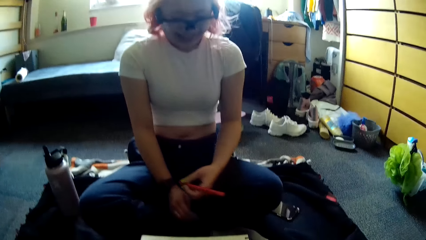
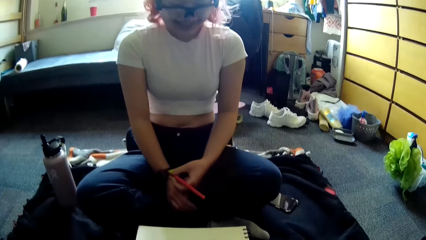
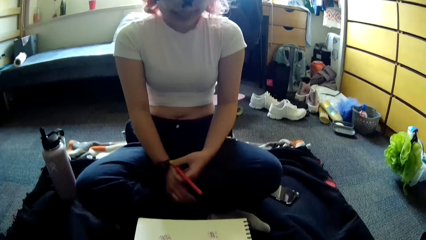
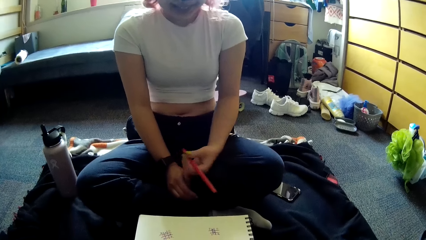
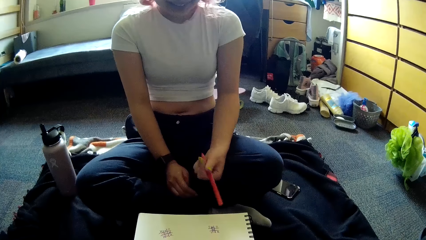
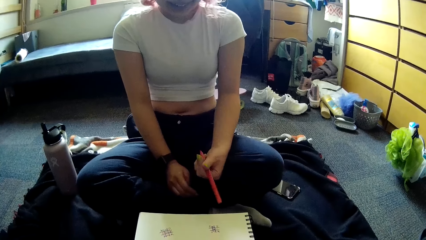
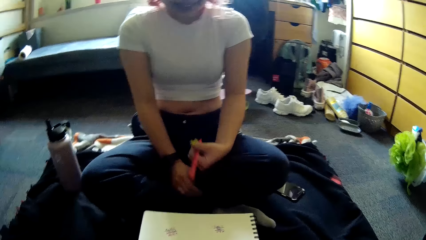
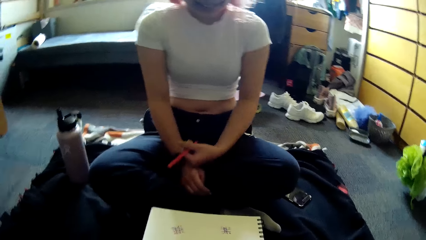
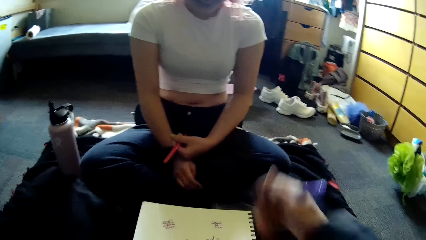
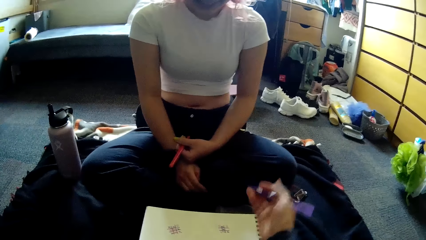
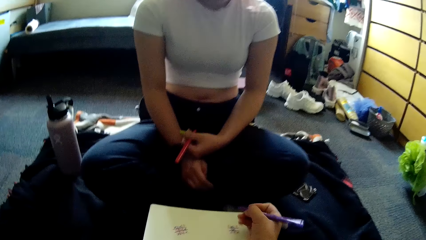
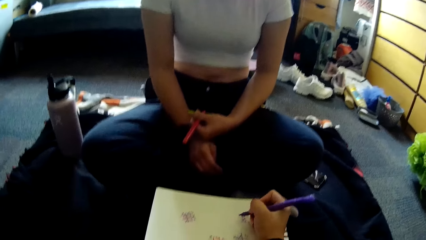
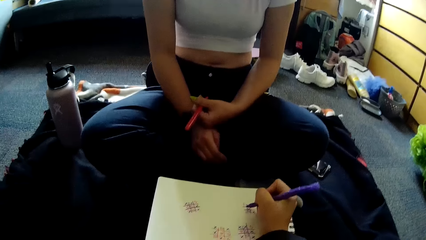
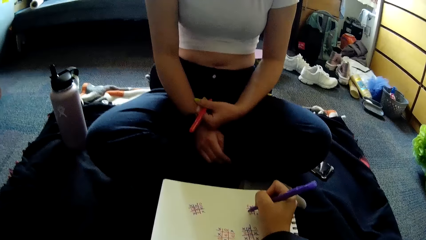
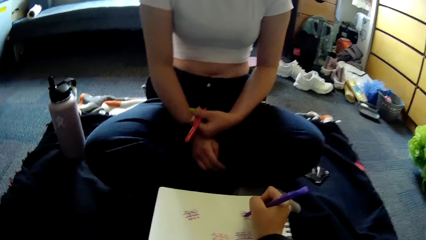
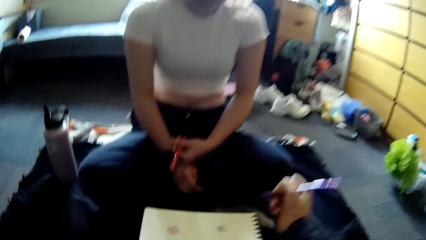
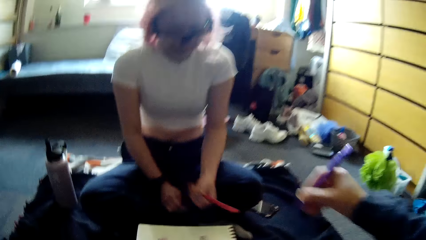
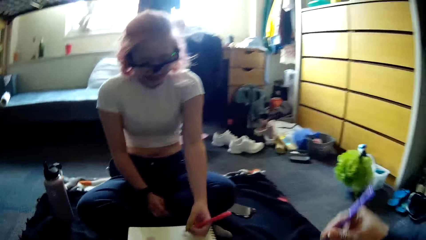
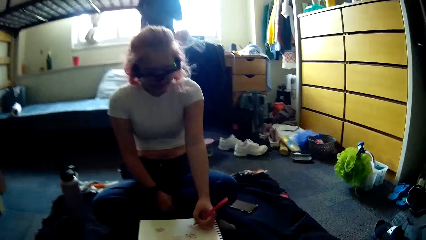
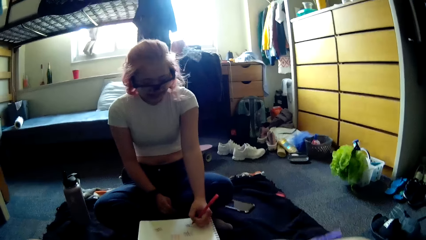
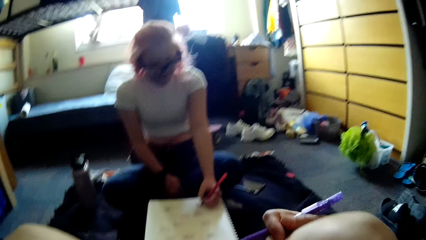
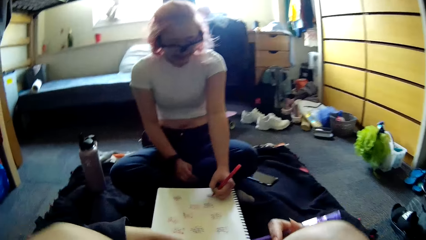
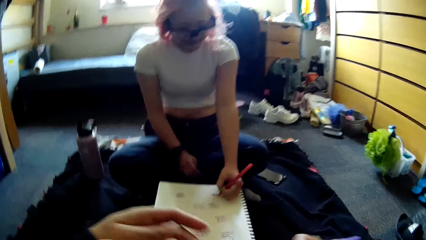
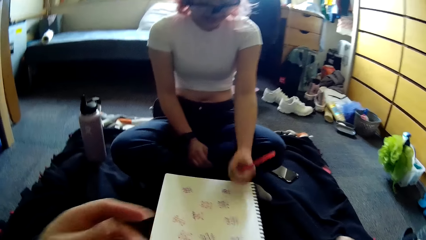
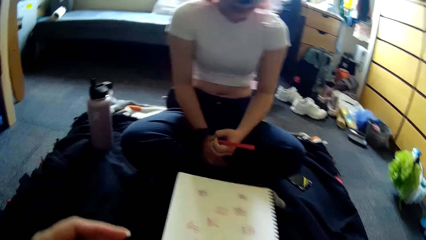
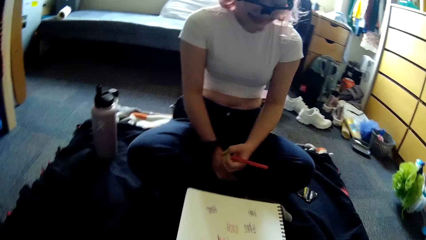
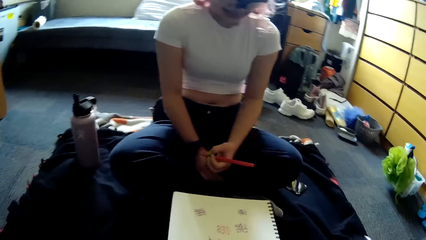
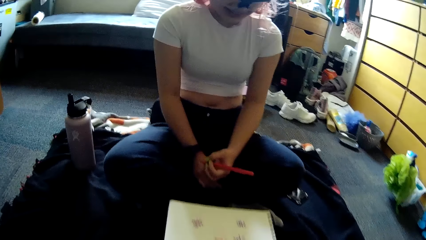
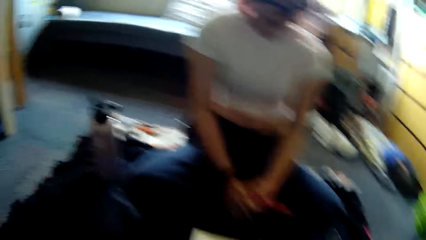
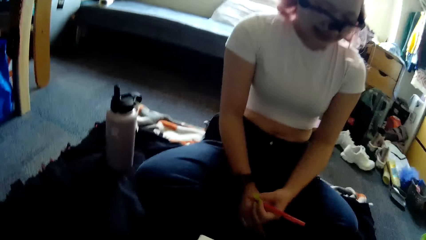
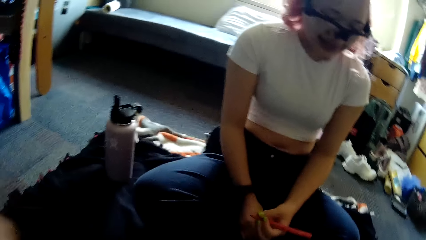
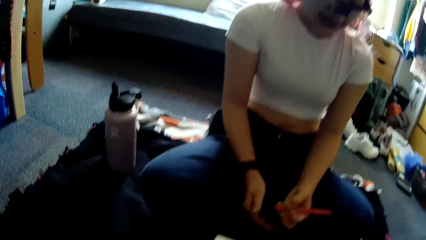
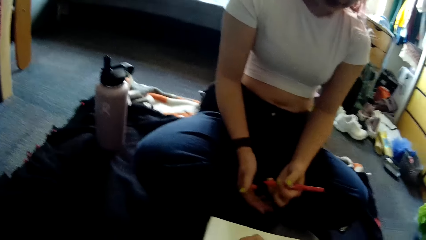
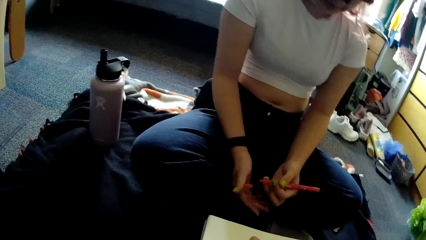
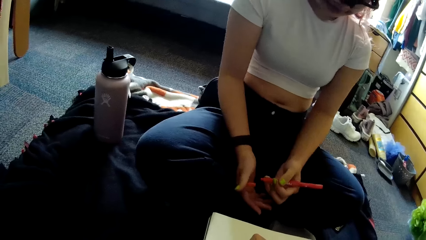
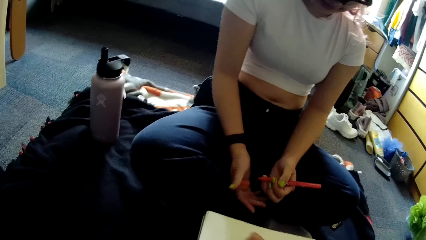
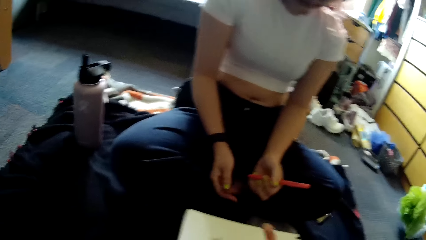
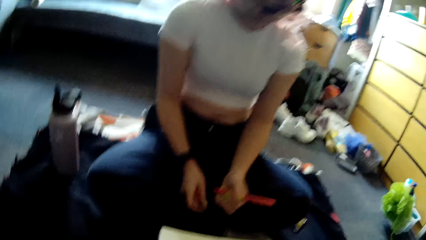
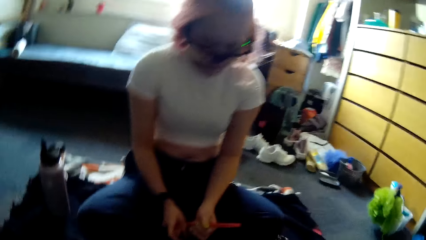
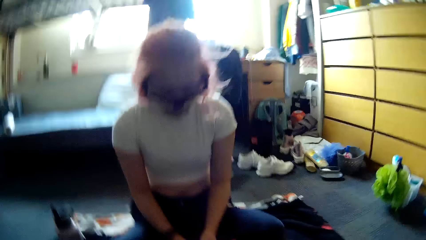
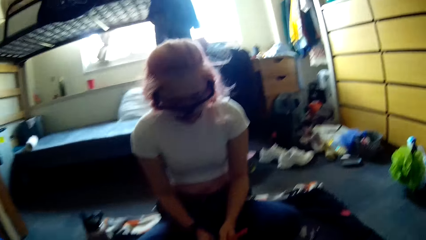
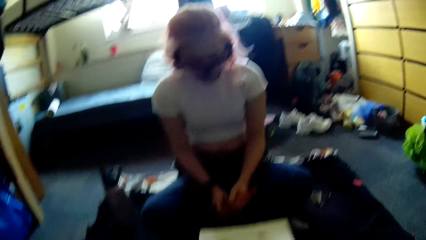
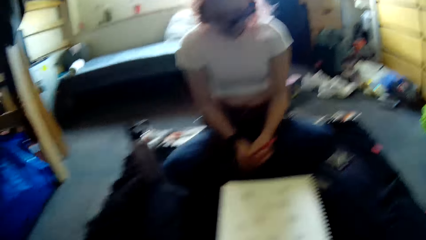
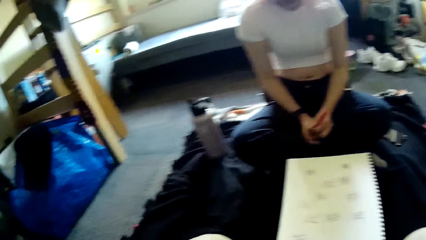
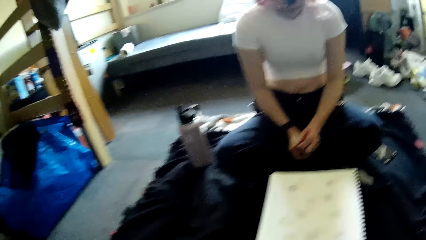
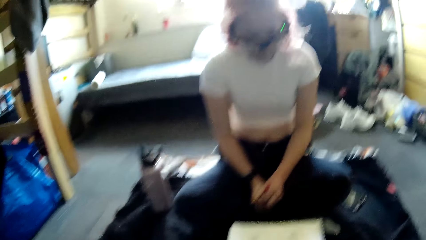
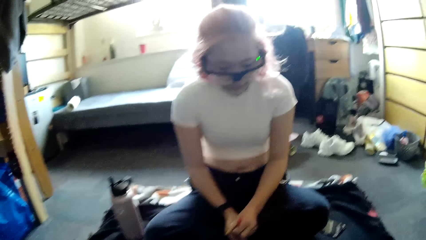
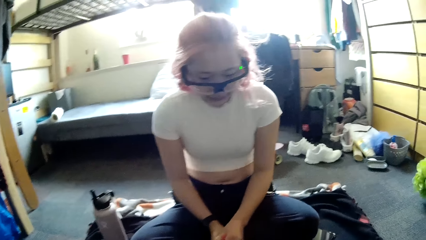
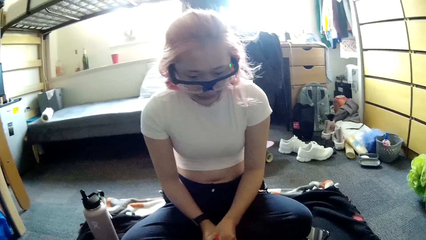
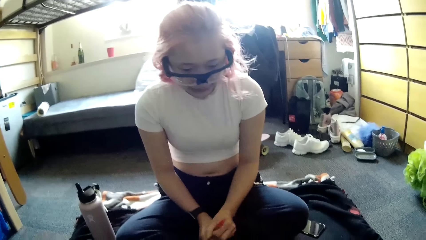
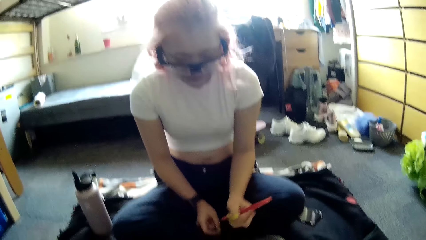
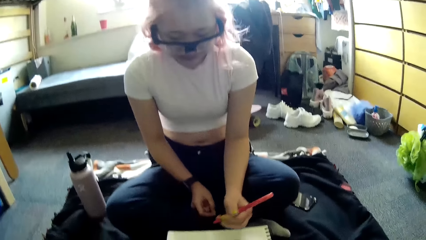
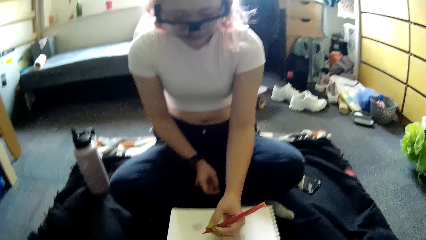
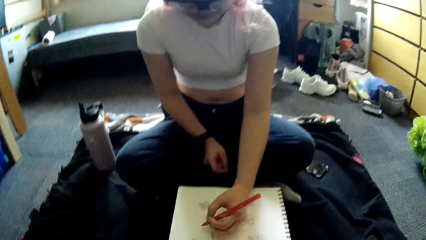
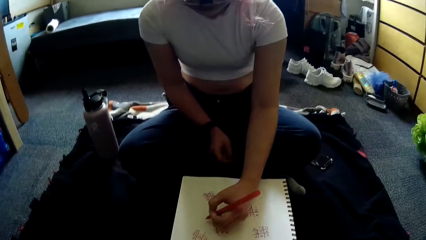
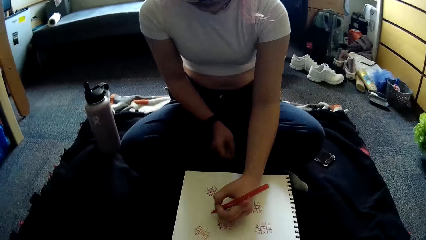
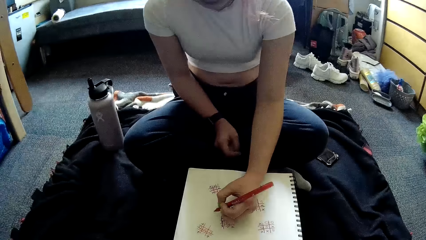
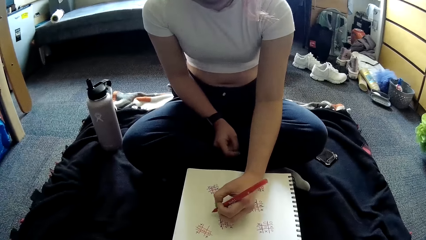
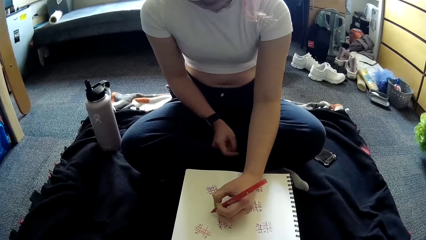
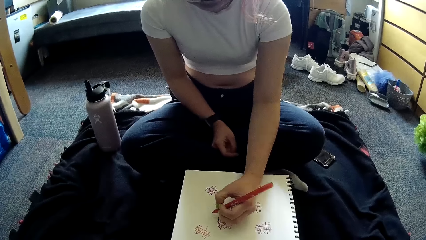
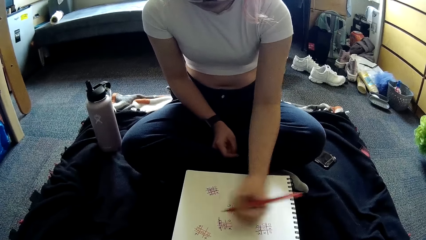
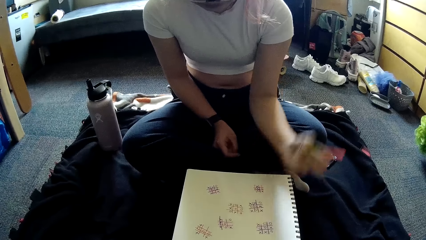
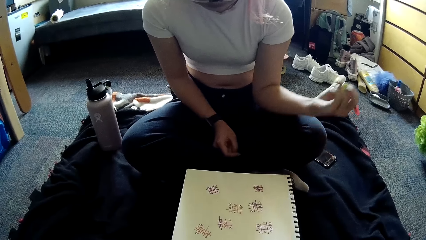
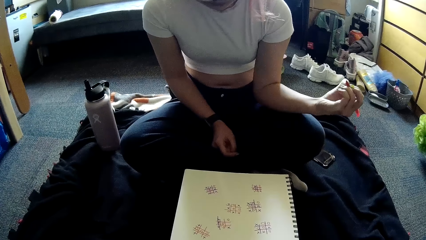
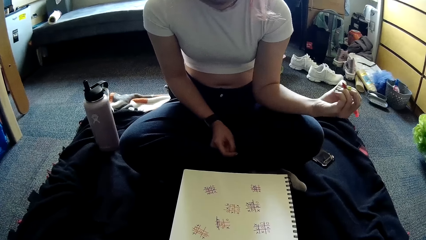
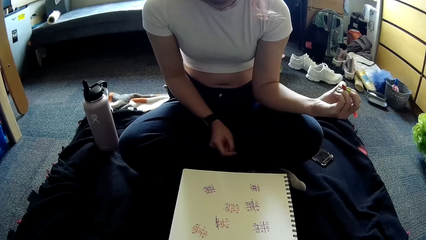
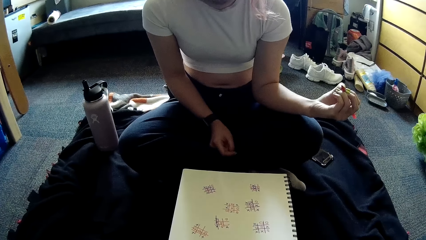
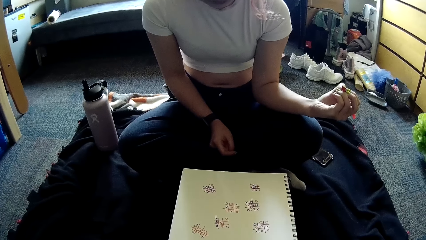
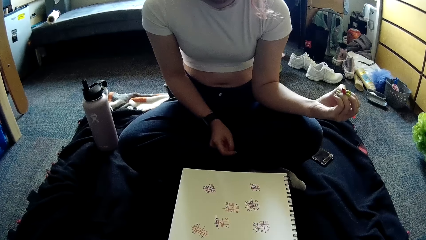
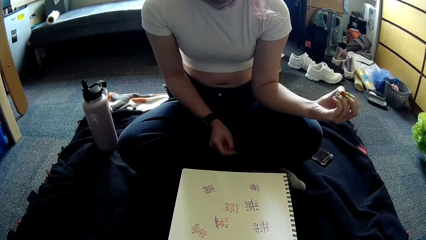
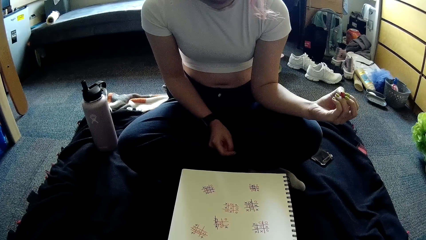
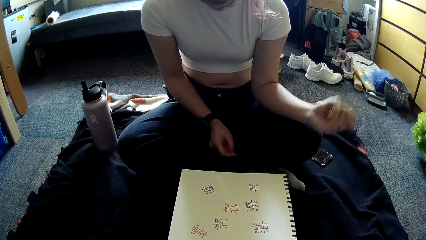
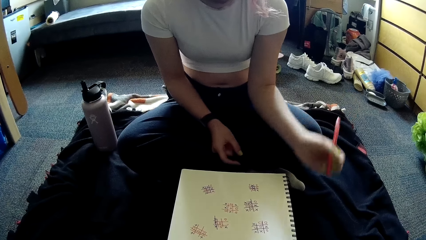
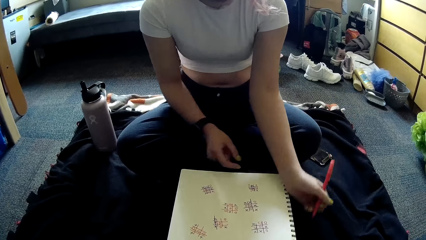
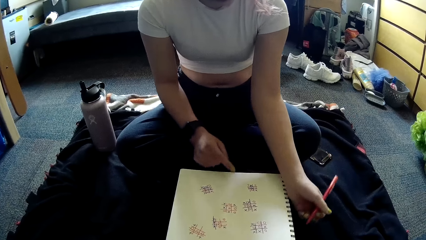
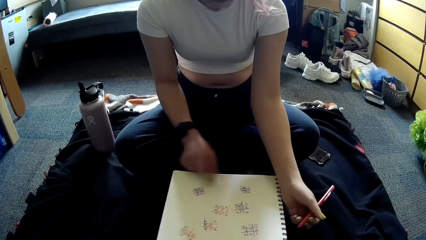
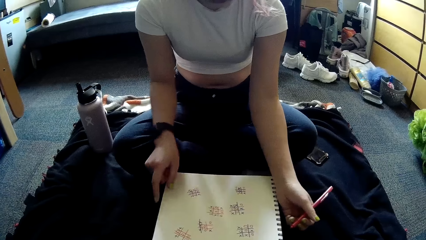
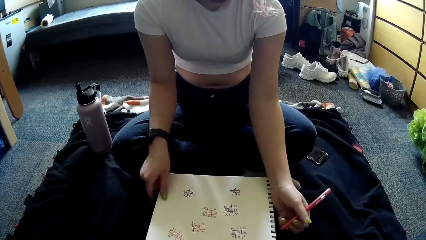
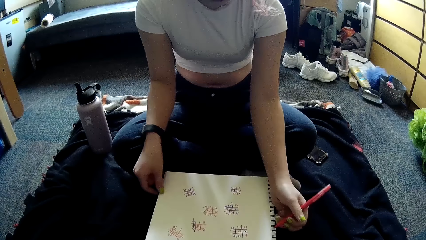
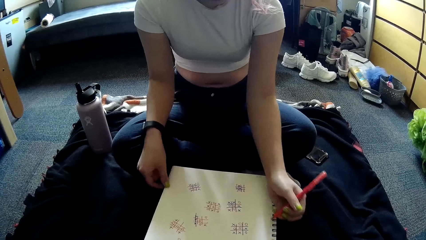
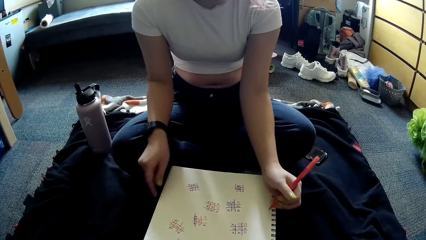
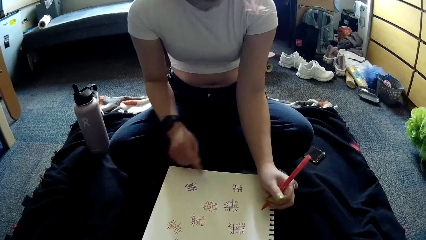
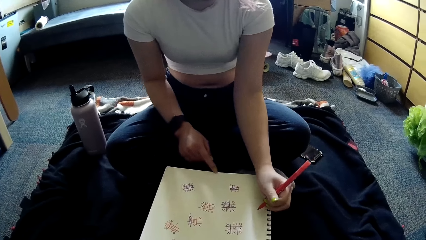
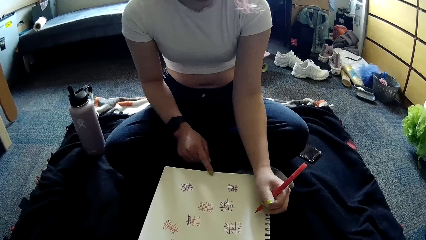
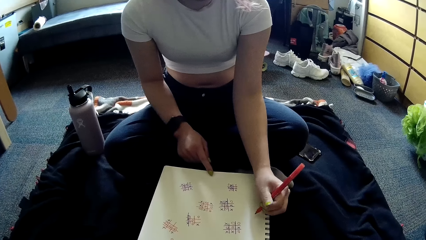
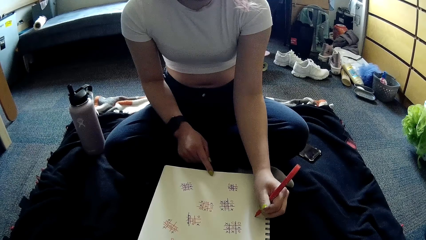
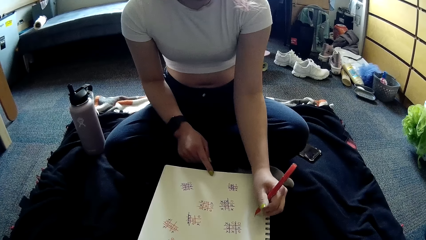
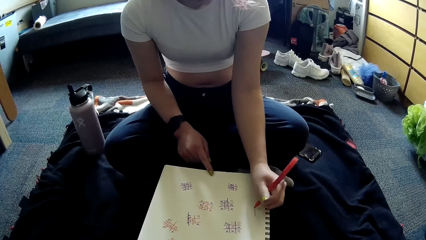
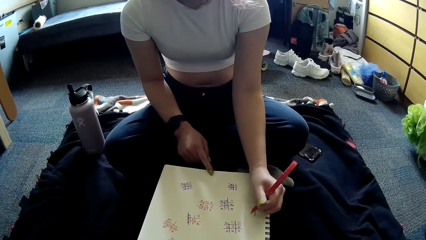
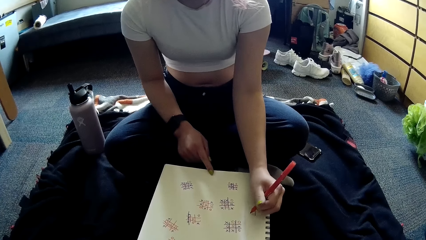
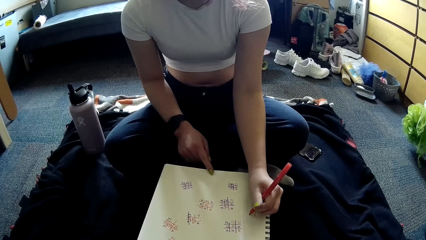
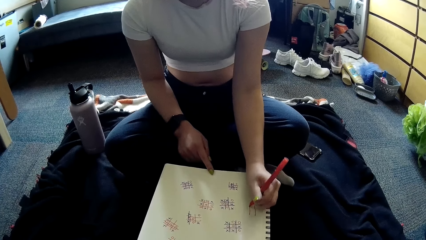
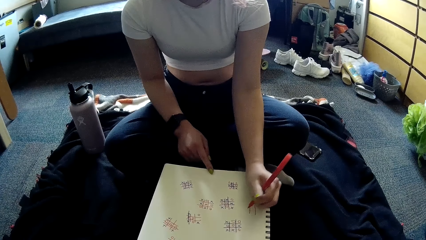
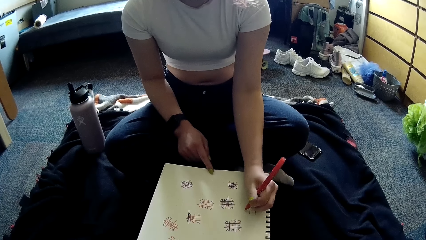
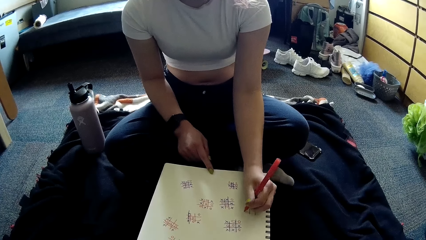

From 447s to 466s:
A woman laughs. The camera wearer looks on the paper. She writes in the book with the pen in her right hand. The woman writes in the book with the pen in her left hand. The camera wearer writes in the book with the pen in her right hand. The woman writes in the book with the pen in her left hand, points on the paper with the pen, looks on the paper, moves the book with her hands, and writes in the book with the pen in her left hand.
